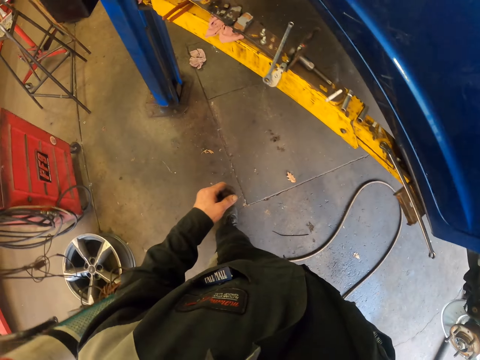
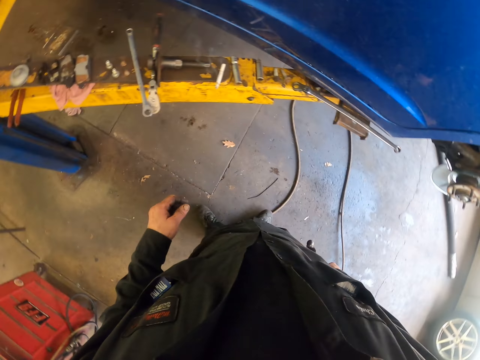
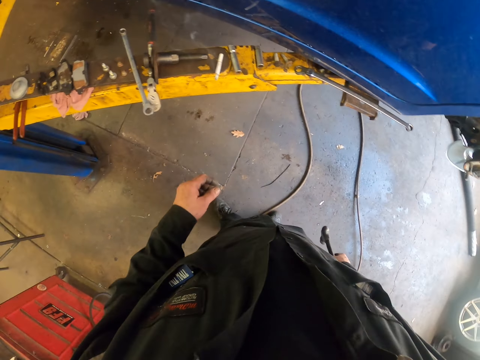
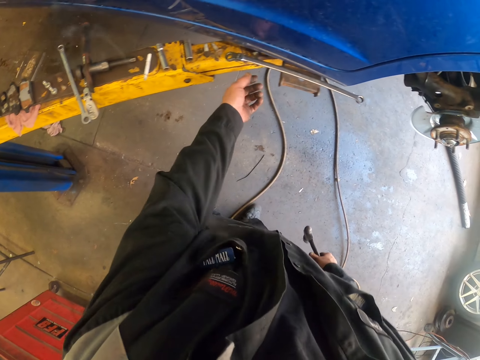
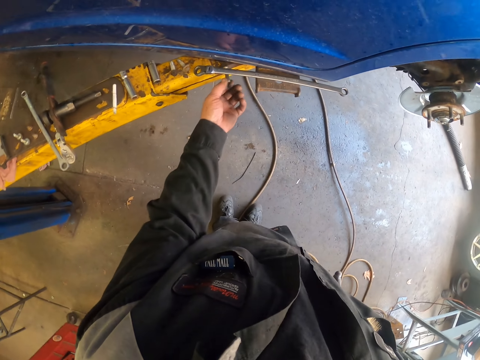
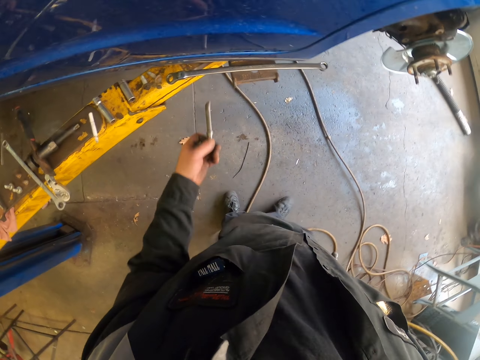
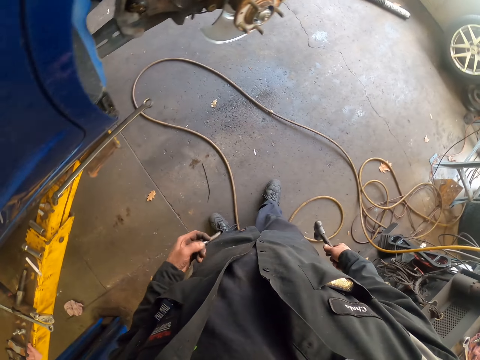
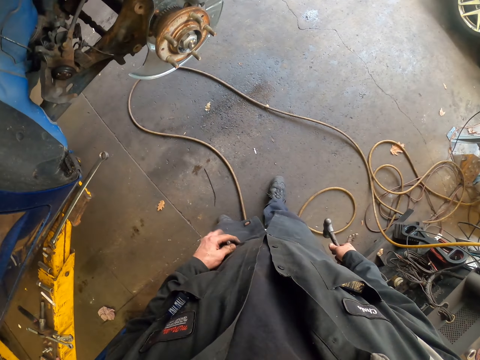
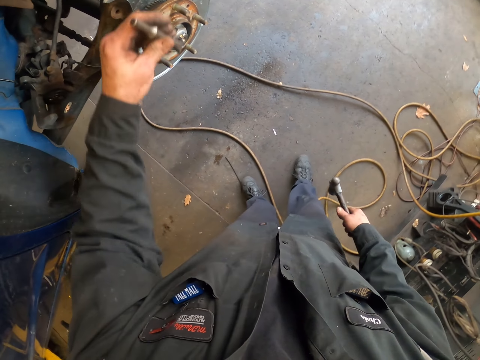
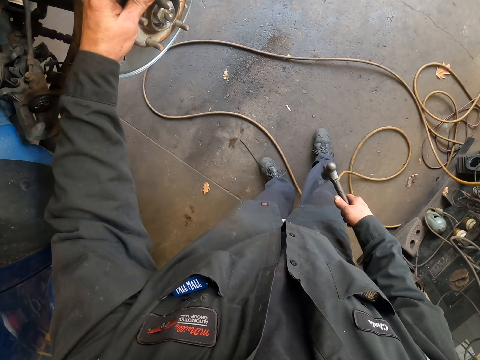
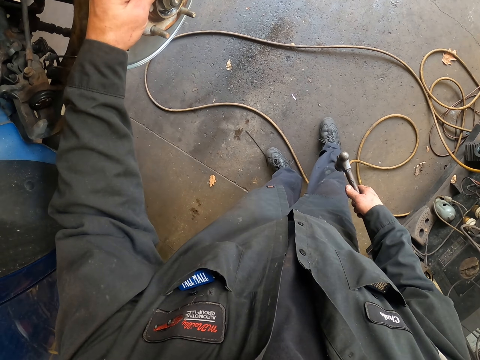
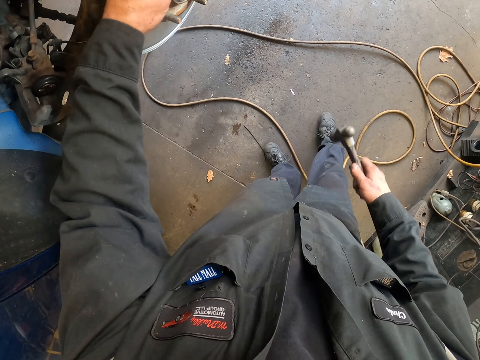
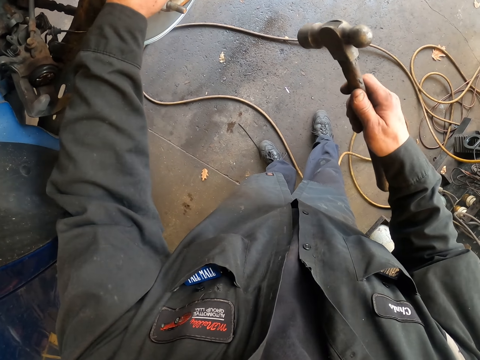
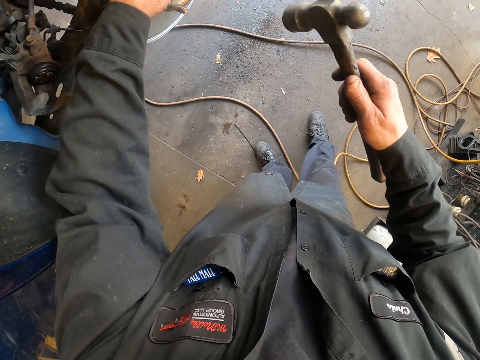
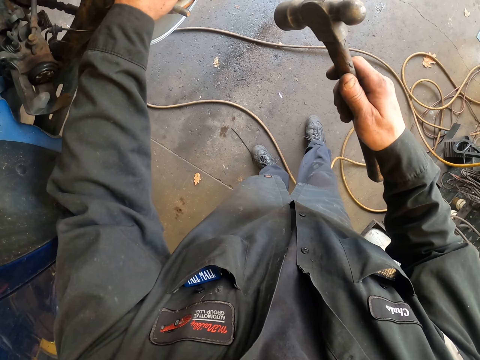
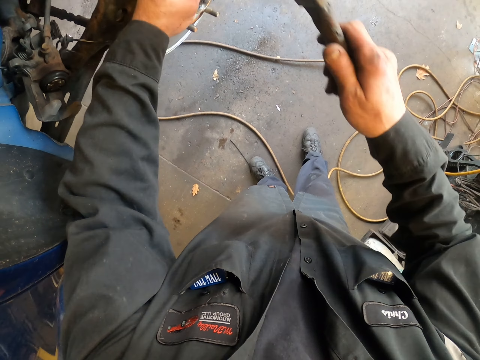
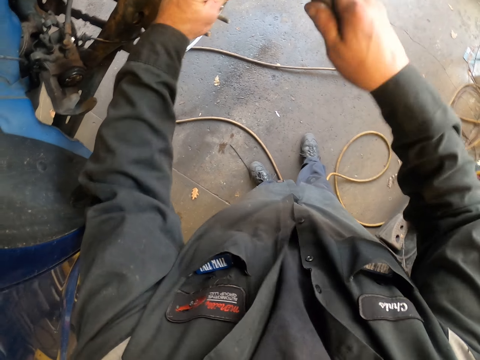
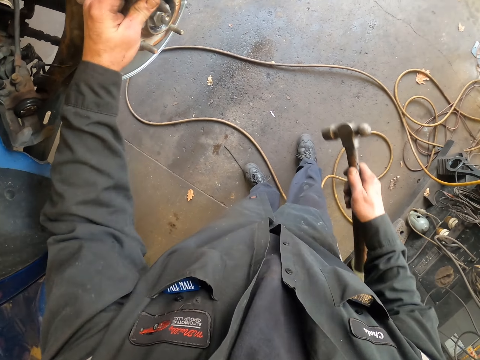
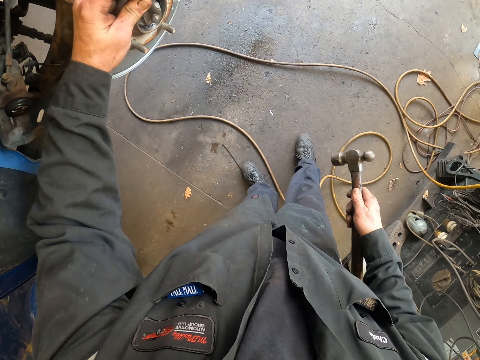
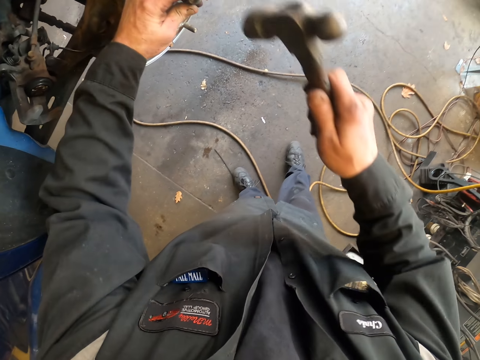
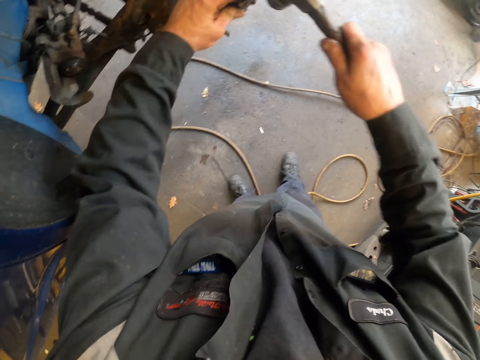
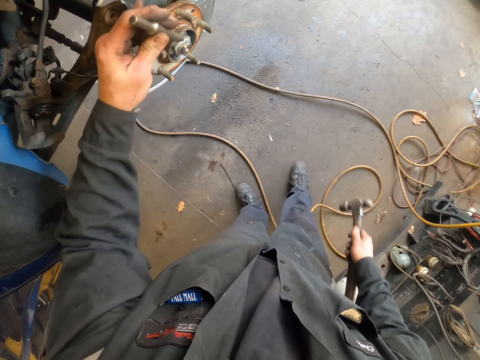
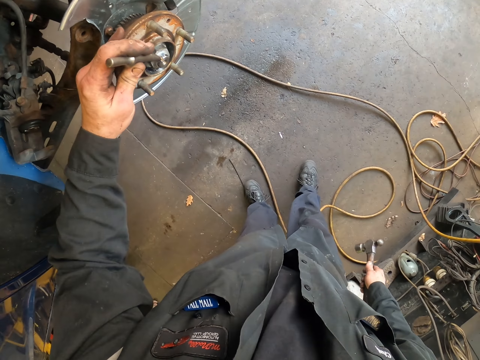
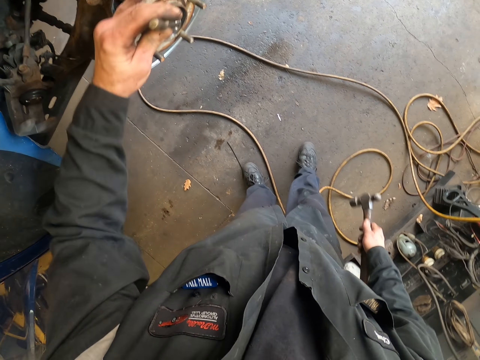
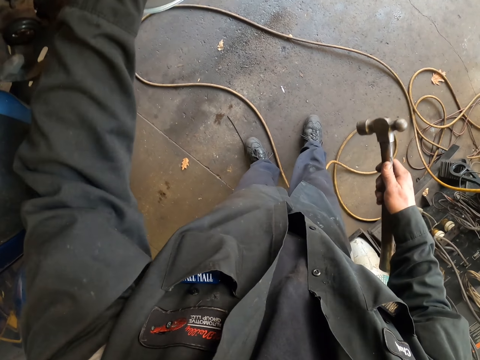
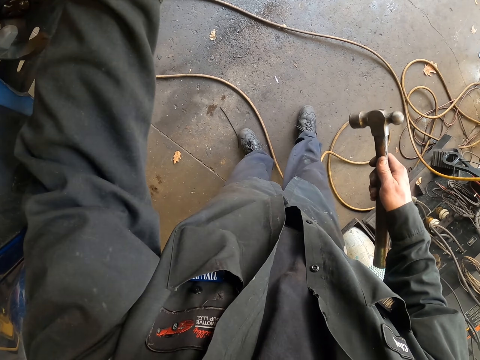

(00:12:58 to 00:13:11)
The camera wearer picks up an object on the car stand. They turn around. They hold the object firmly. They hold the object on the axle nut. They place the steel on the bearing nut. They hit the object with a hammer. They hold the object on the axle nut. They hit the object with the hammer. They hold the object on the axle nut.

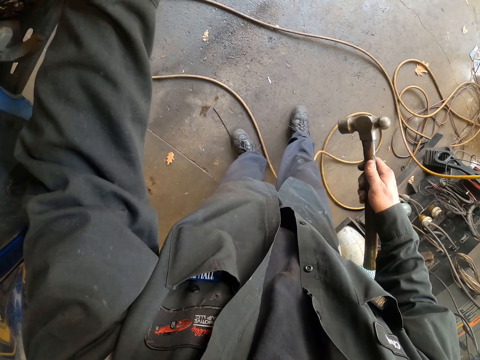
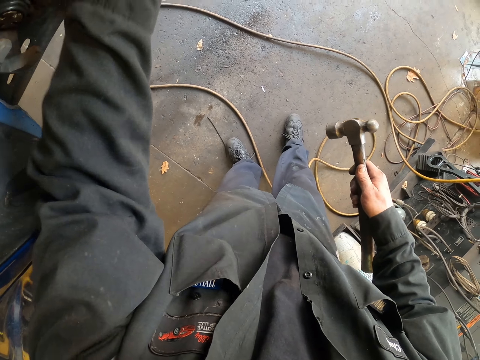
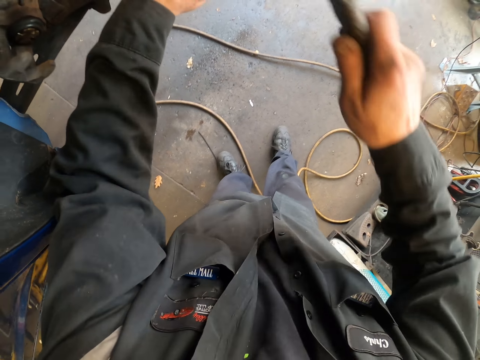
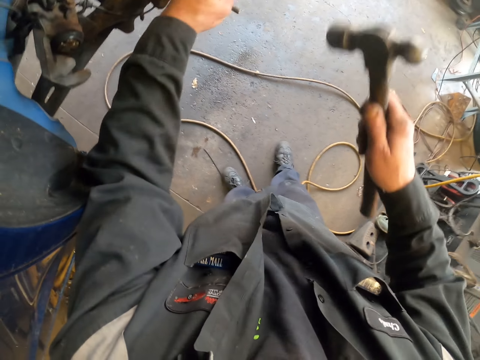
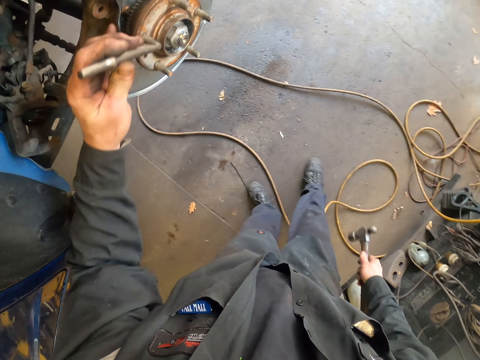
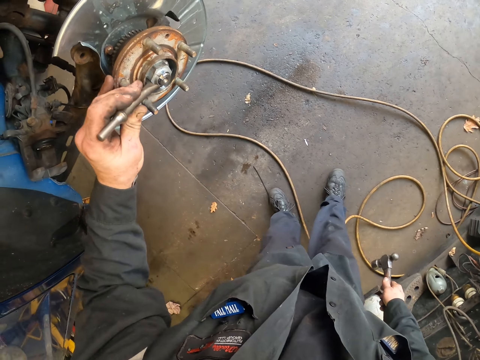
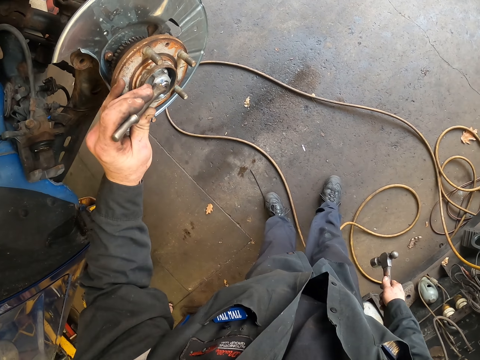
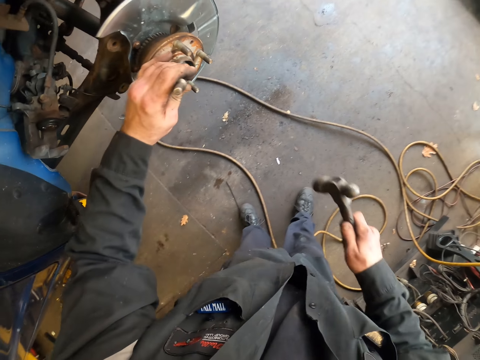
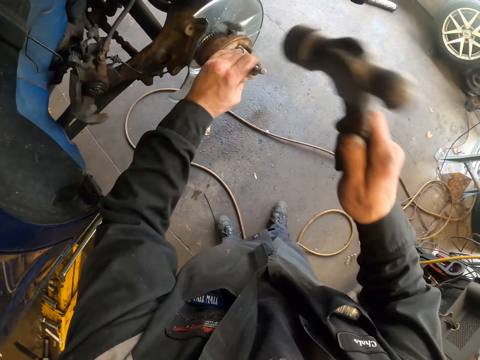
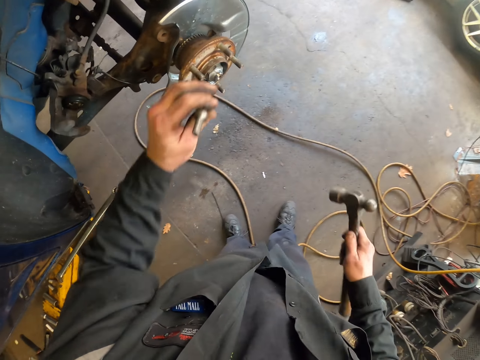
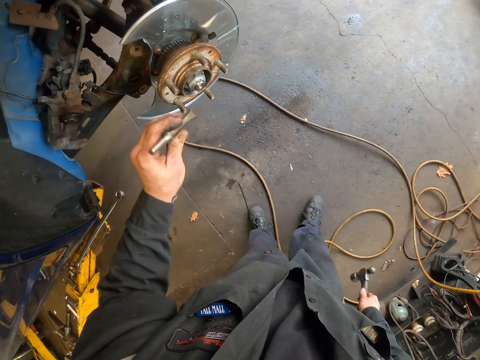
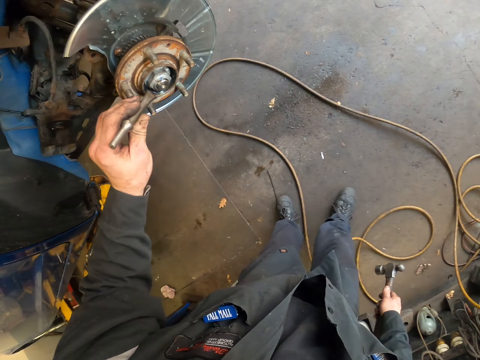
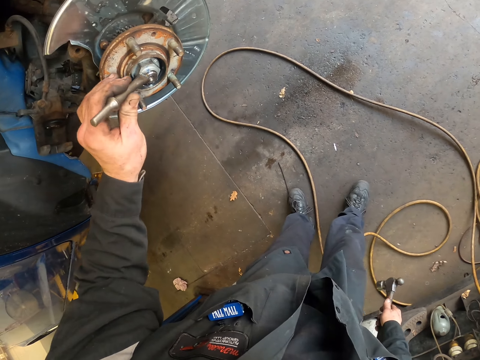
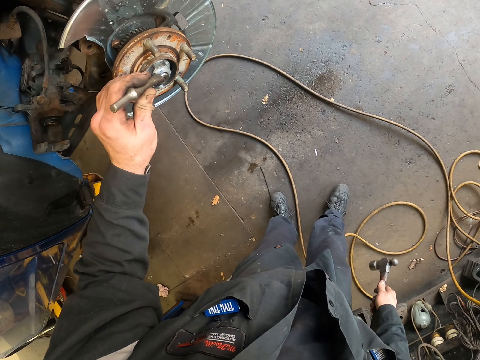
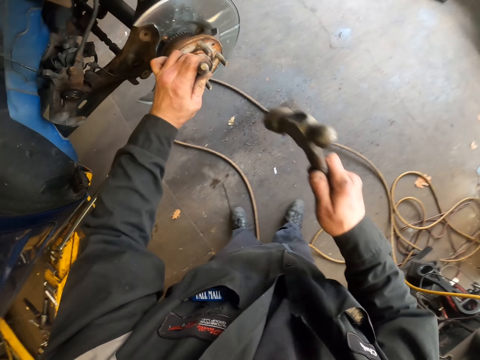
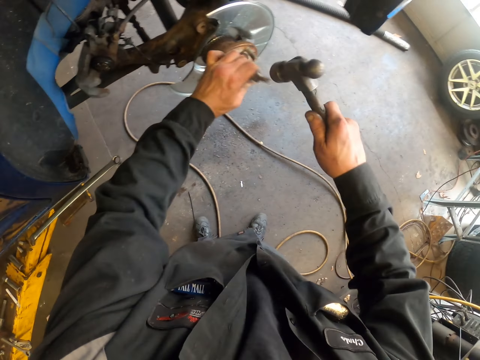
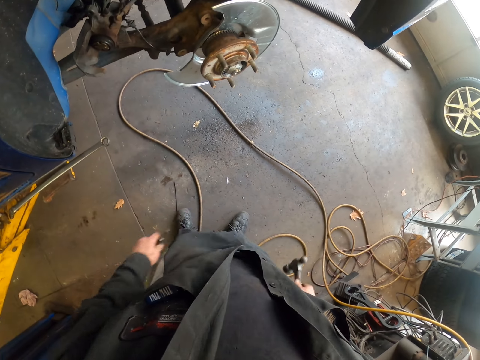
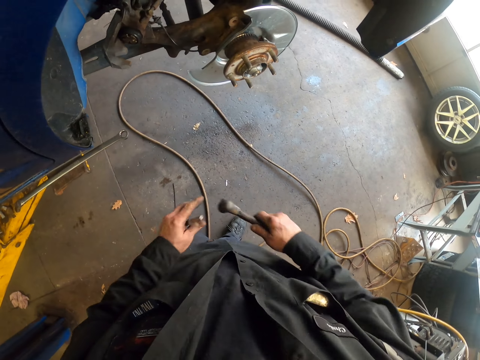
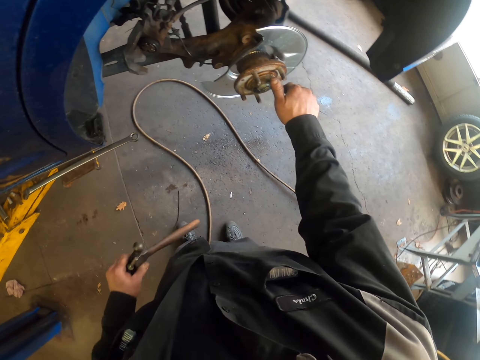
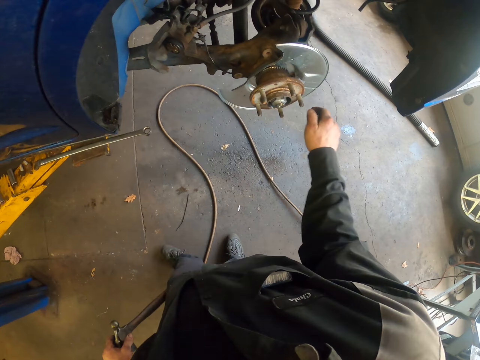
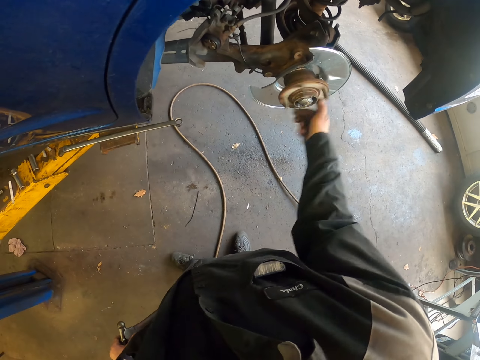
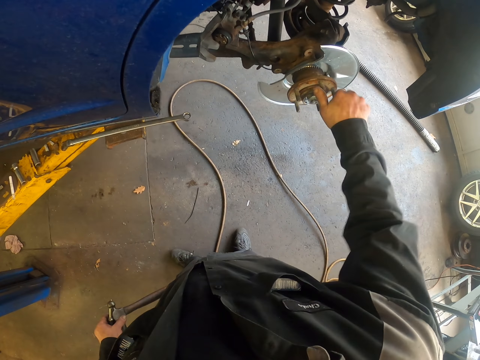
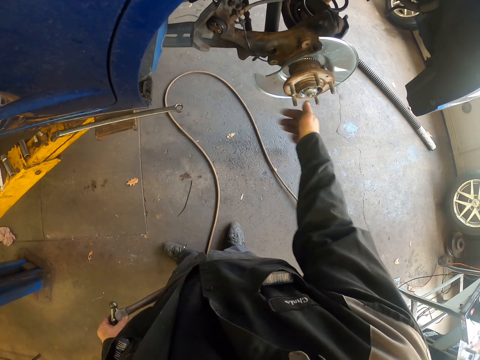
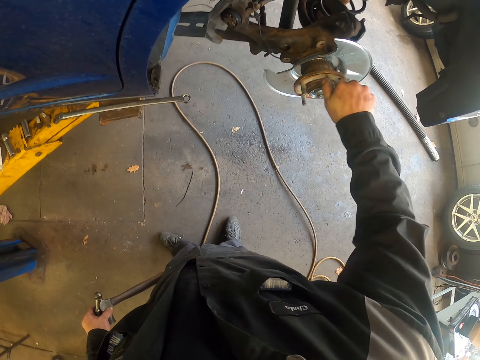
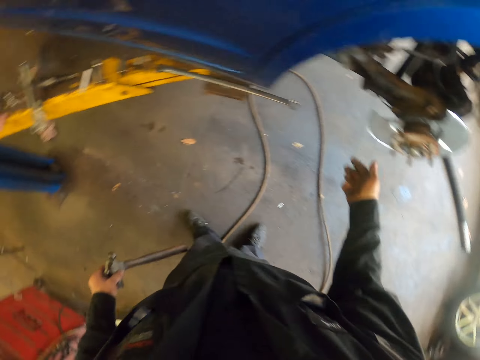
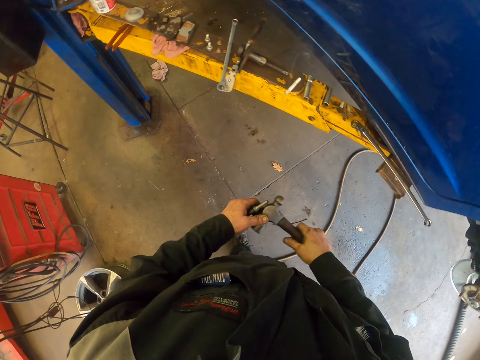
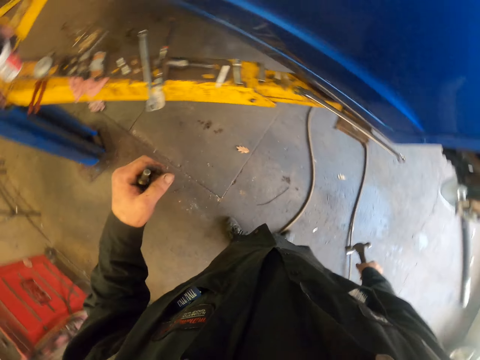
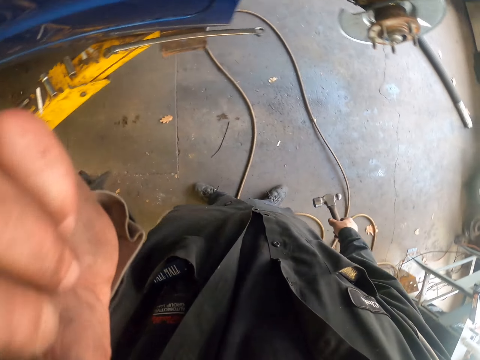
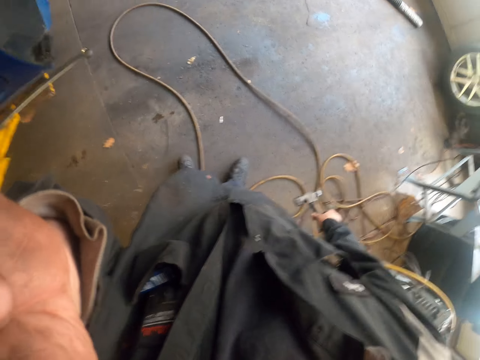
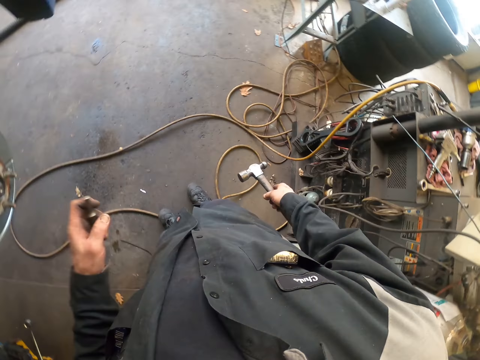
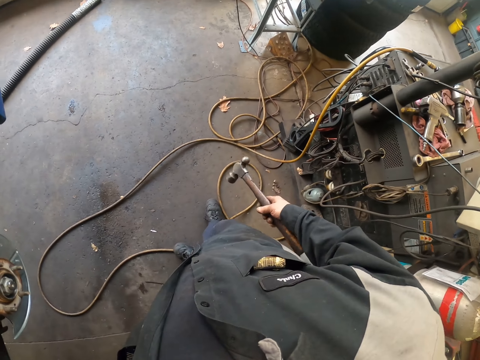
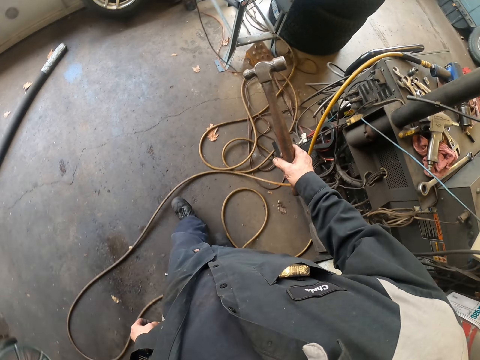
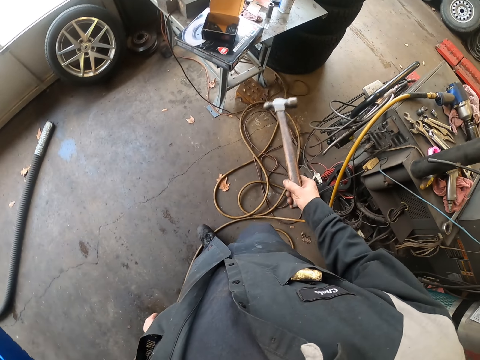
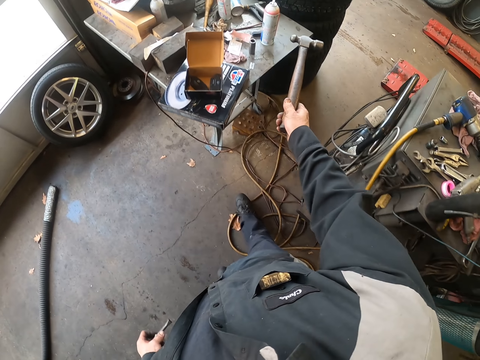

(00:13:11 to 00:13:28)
The camera wearer hits something with a hammer. They hold something on the axle nut. They hit something with the hammer. They hold something on the axle nut. They hit something with the hammer. They look around. They pick up the hammer with the other hand. They turn the wheel hub or bearing hub. They turn around. They pick up the hammer with the other hand. They scratch their head. They turn around. They walk around.
